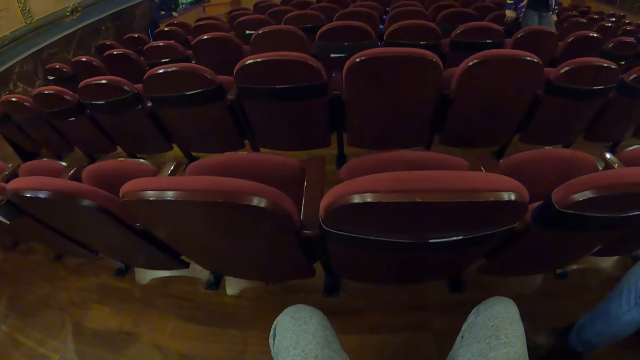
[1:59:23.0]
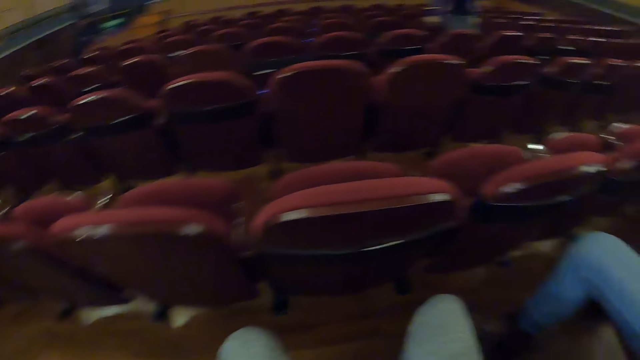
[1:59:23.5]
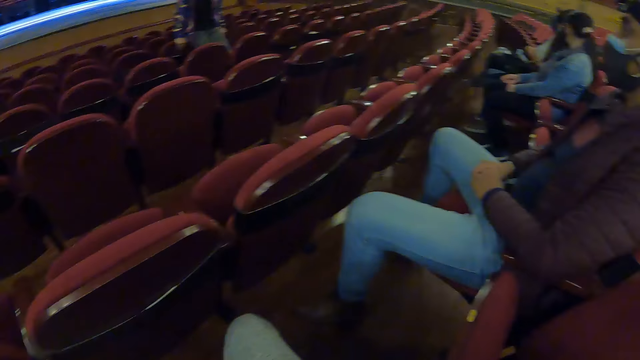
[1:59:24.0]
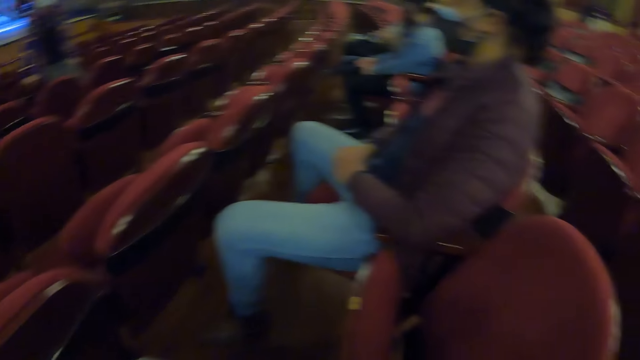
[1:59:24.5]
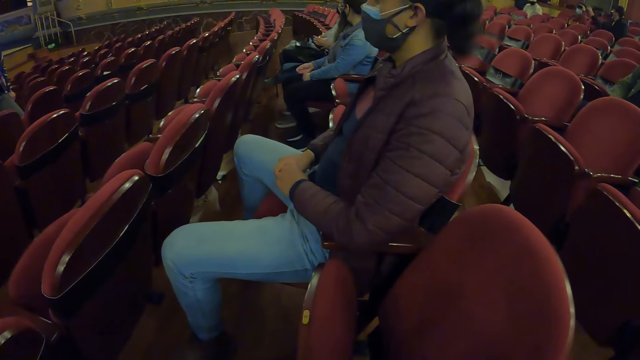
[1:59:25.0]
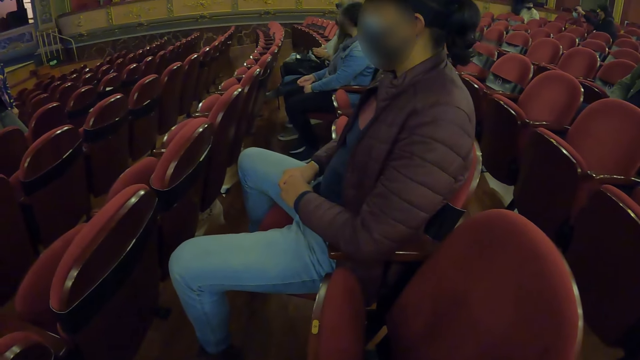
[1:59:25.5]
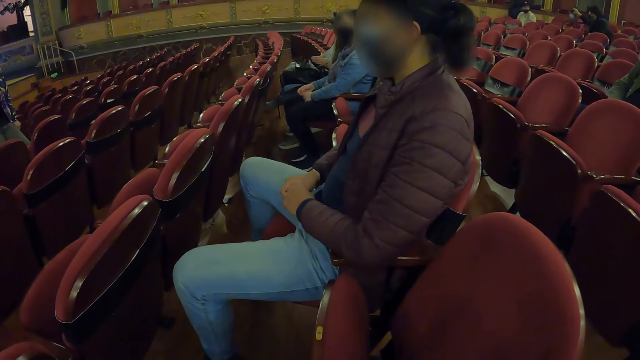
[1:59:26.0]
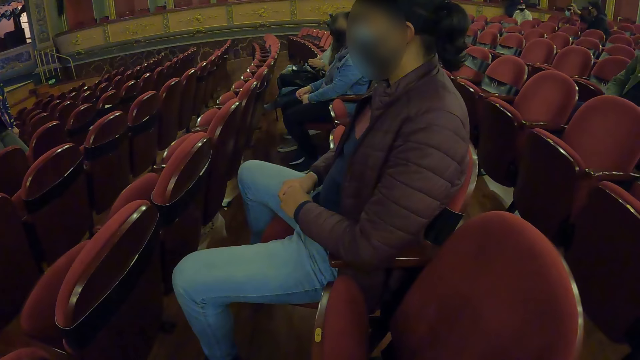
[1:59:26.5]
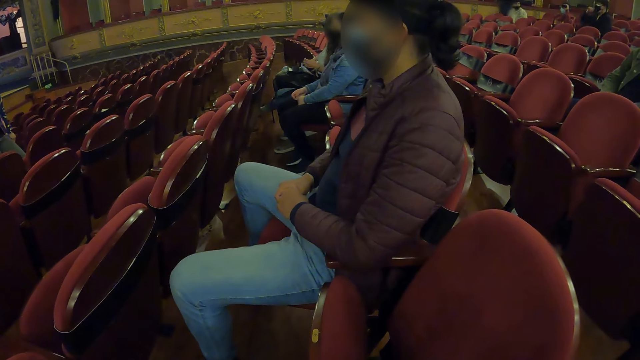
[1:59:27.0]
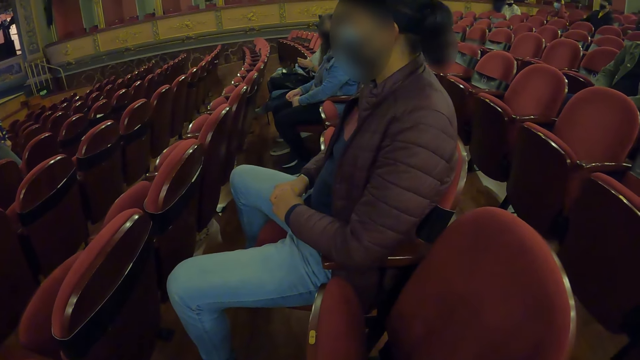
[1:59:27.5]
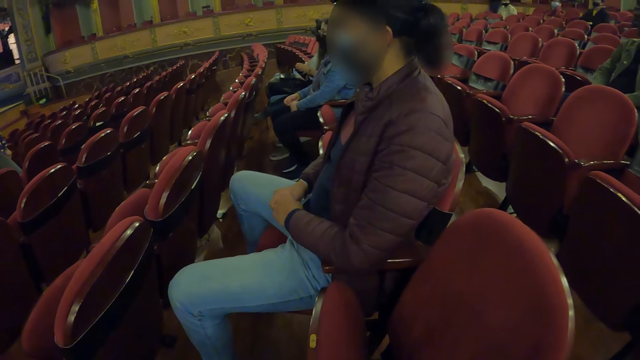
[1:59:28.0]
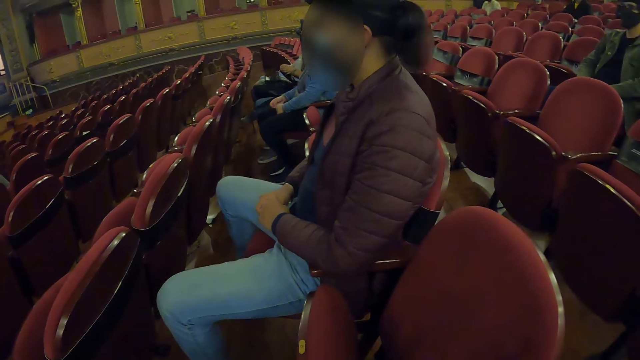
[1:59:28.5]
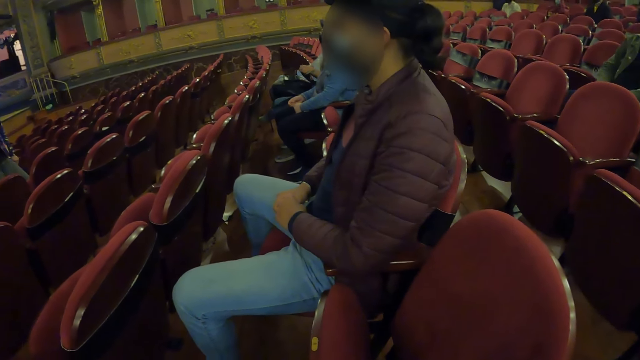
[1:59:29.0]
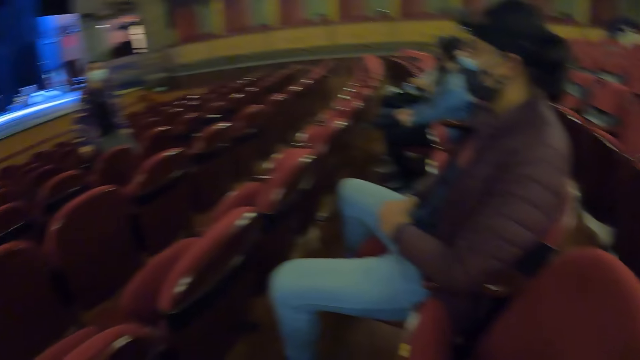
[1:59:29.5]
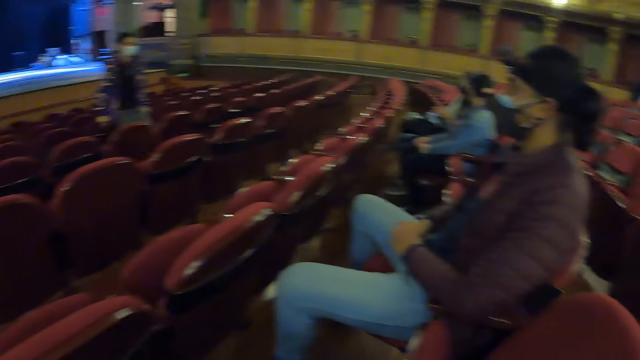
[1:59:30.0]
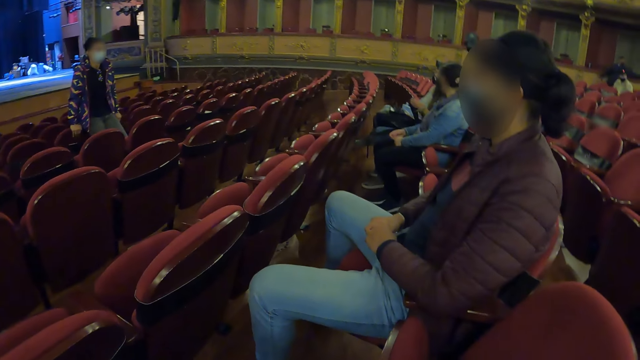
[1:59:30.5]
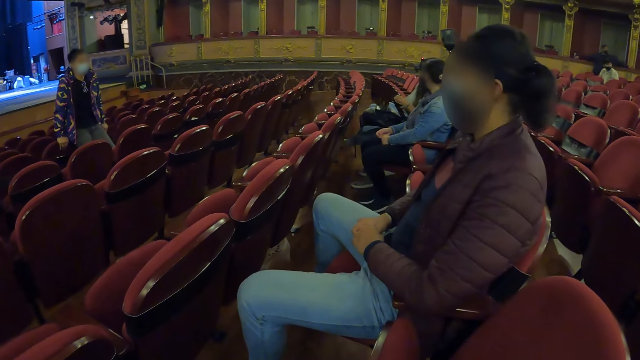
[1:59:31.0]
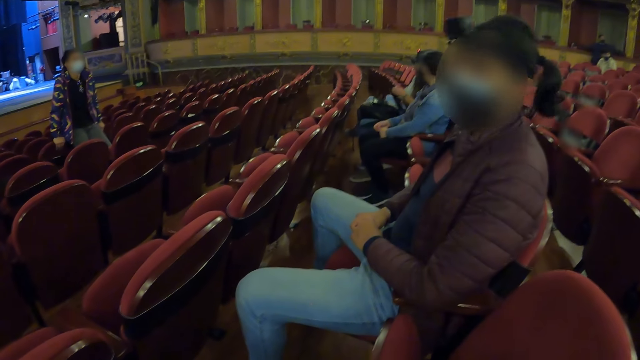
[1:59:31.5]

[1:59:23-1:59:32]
A man reflects his face.

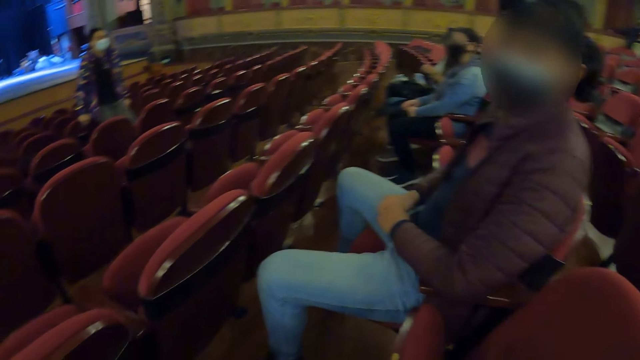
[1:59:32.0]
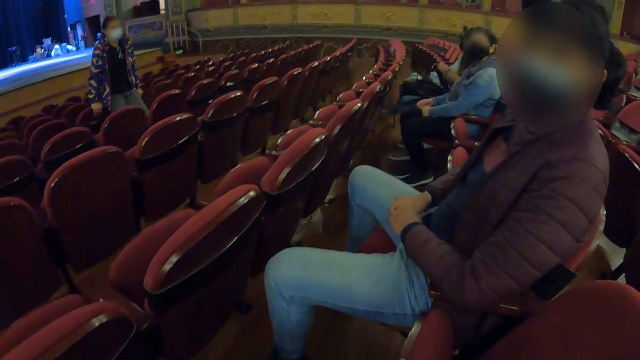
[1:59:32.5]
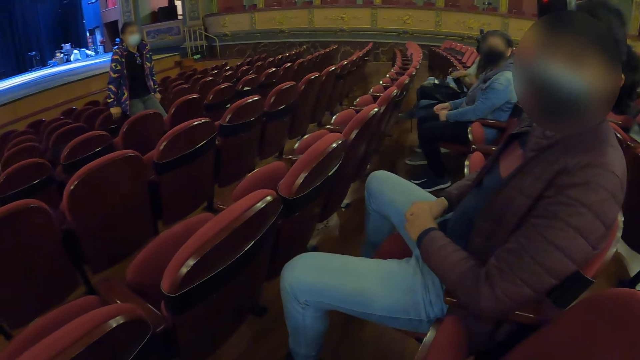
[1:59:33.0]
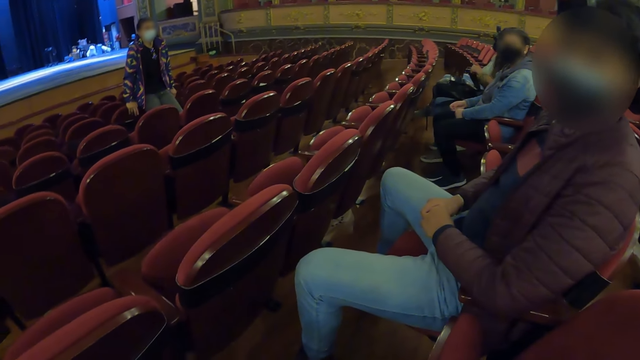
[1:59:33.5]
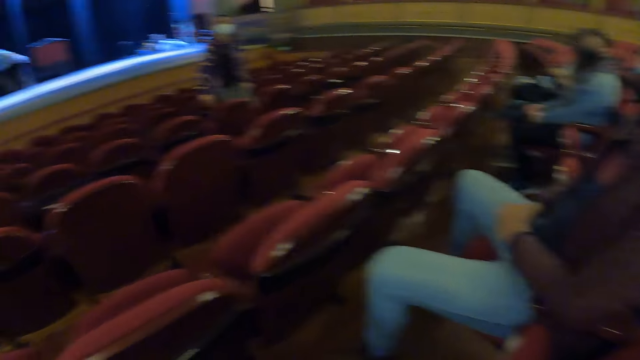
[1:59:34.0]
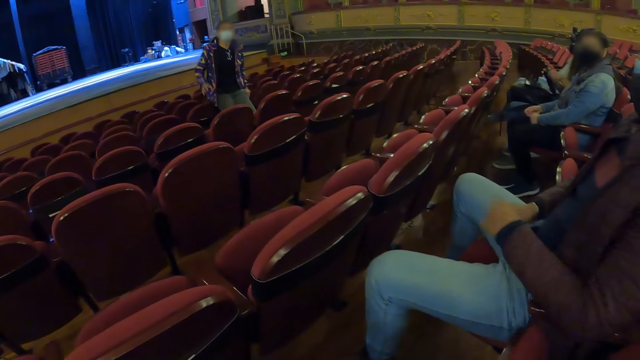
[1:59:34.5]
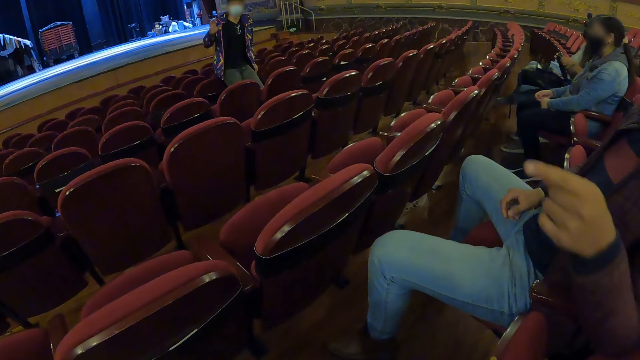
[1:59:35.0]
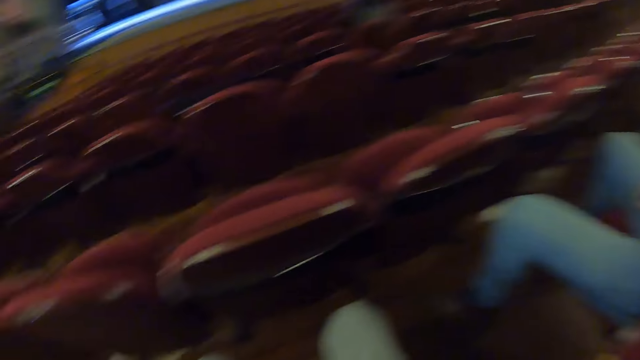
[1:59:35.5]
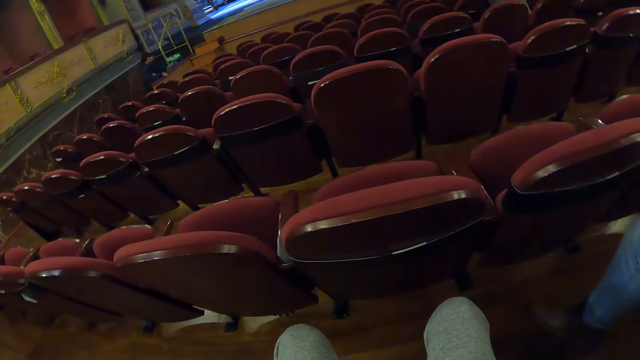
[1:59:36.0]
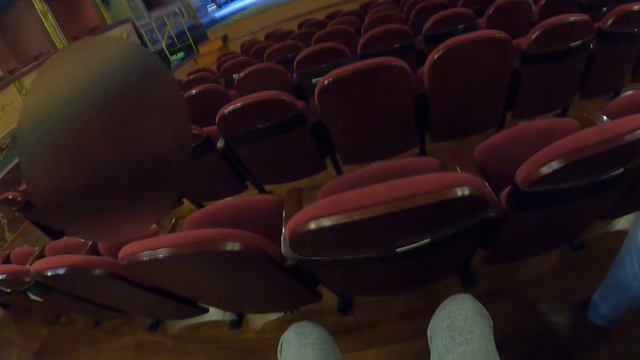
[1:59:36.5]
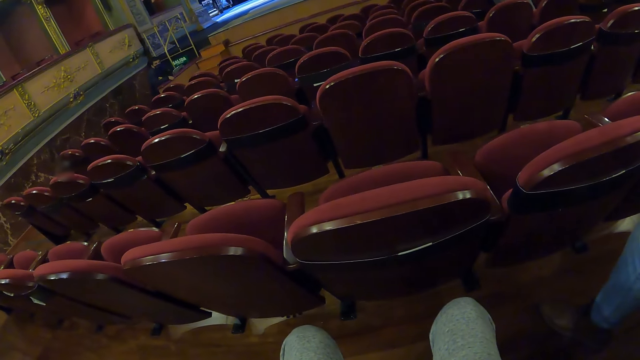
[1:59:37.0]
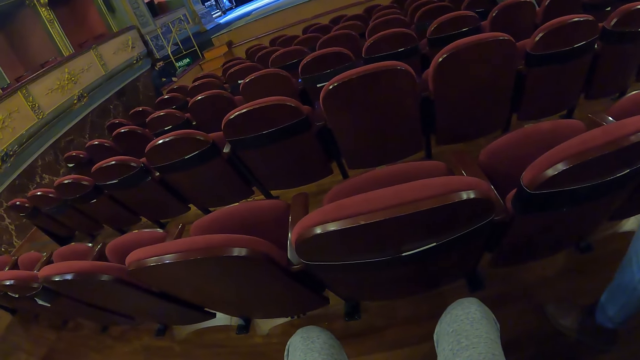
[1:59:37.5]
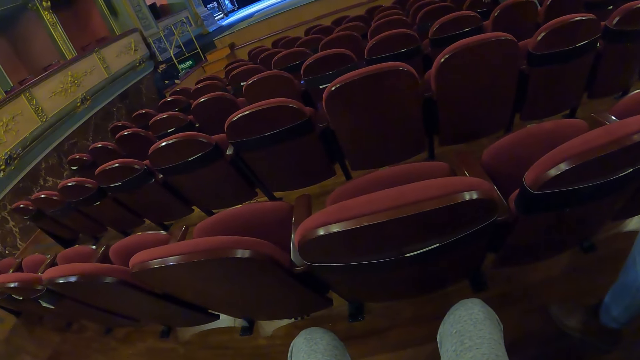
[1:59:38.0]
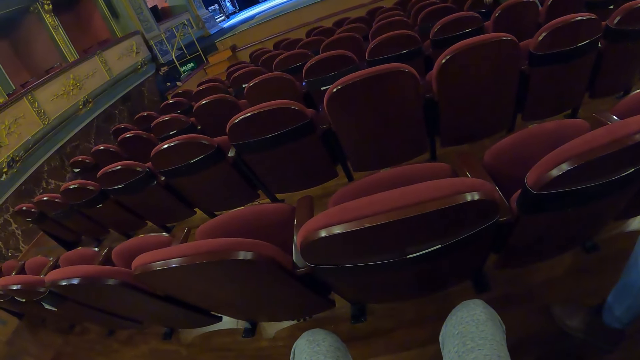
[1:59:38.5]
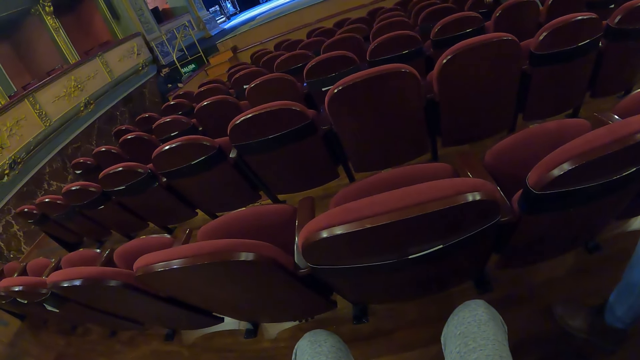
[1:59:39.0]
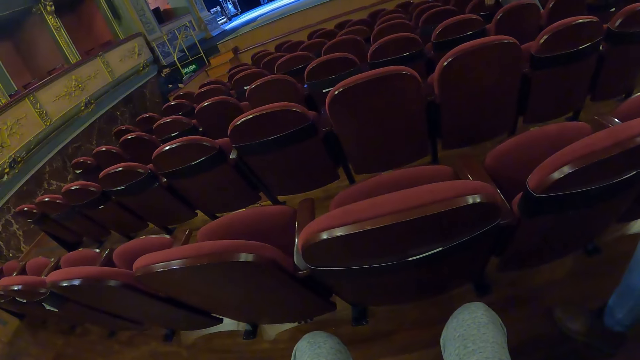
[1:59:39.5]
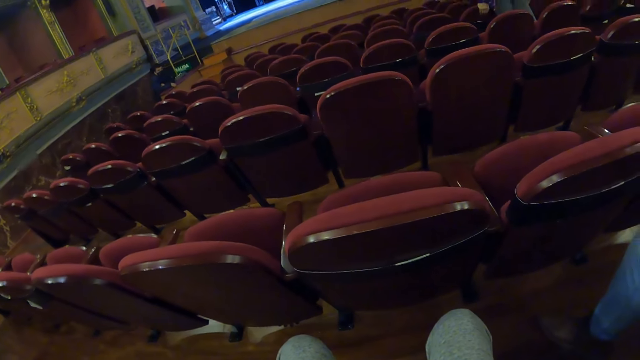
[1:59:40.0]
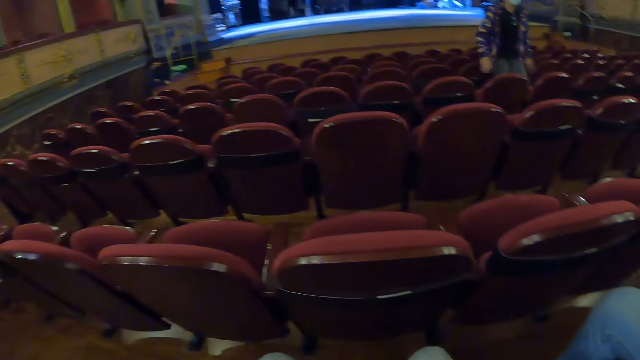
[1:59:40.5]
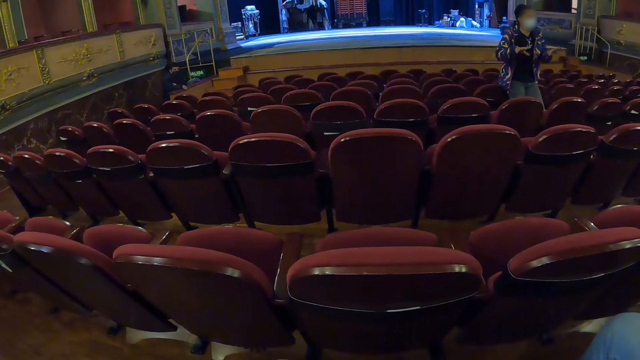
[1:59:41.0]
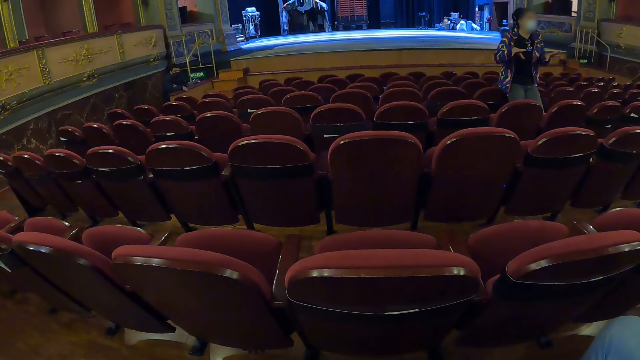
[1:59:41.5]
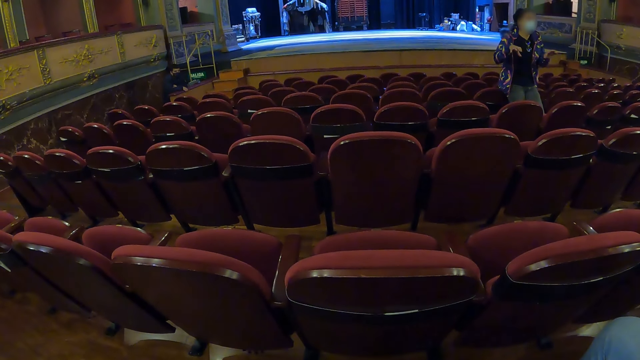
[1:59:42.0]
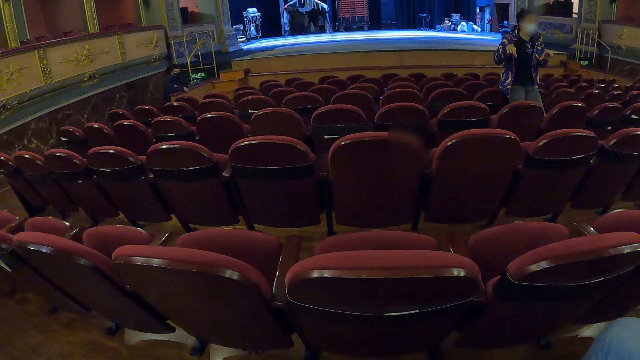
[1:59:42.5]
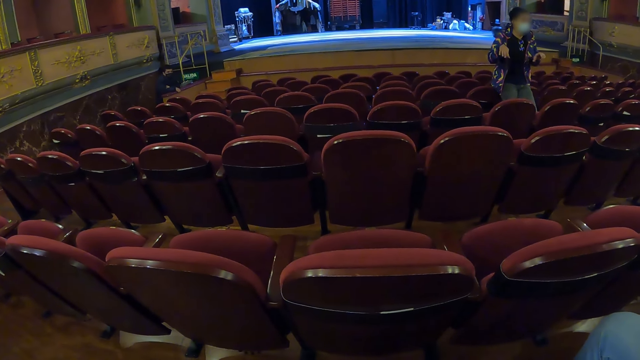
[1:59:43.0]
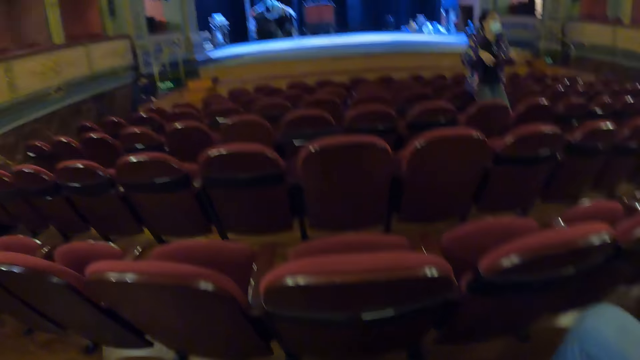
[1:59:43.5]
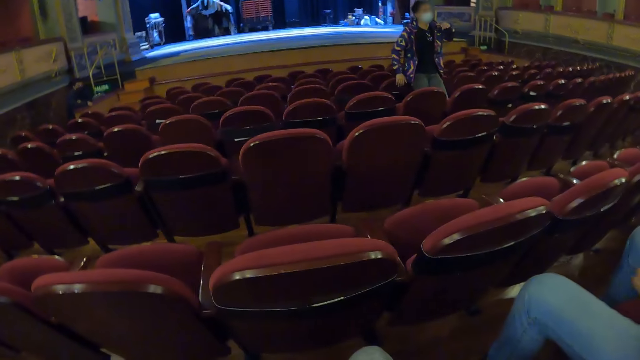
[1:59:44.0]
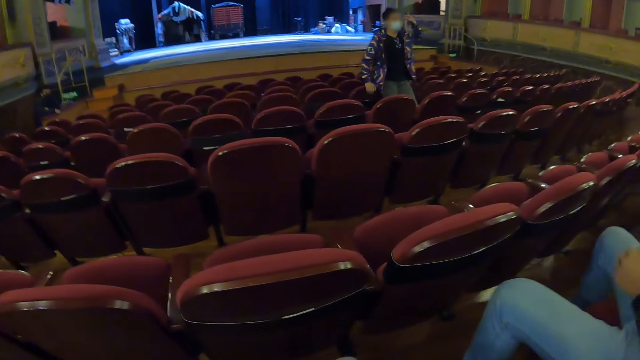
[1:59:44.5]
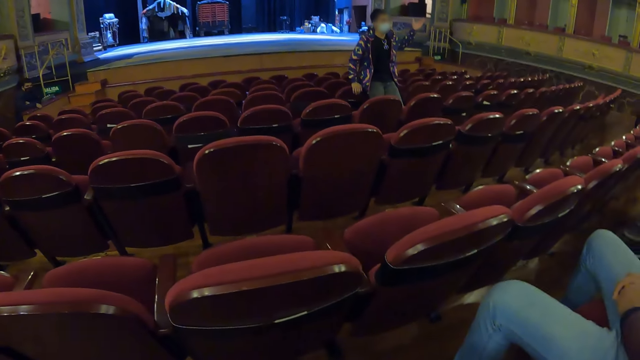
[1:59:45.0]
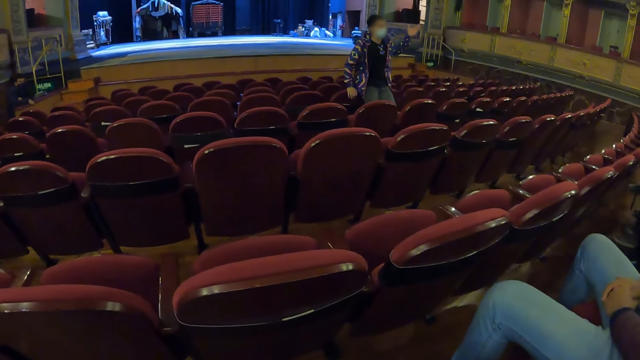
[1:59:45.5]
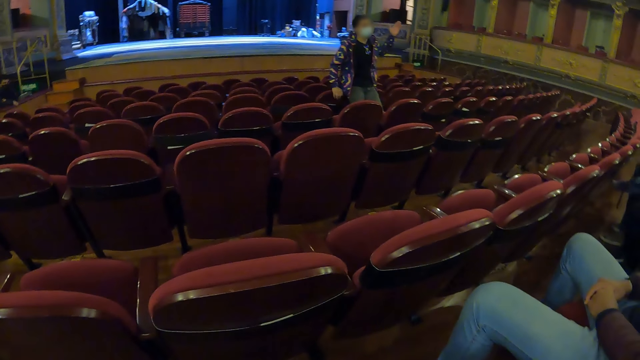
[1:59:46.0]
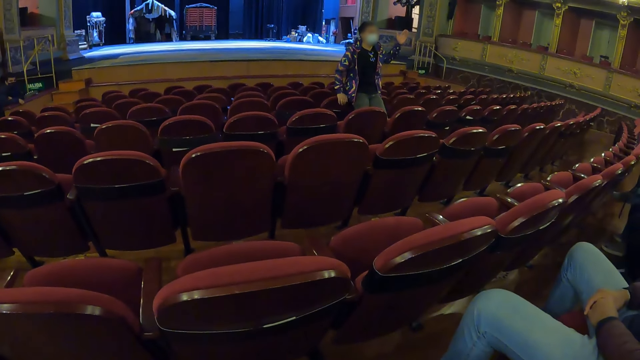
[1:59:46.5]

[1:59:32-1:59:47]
A woman moves her hand. A man gestures in the auditorium. The woman gestures in the auditorium.
